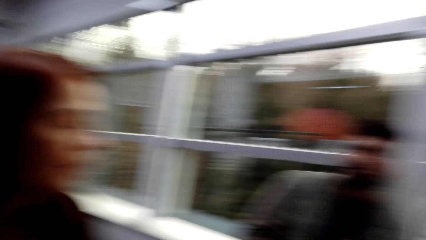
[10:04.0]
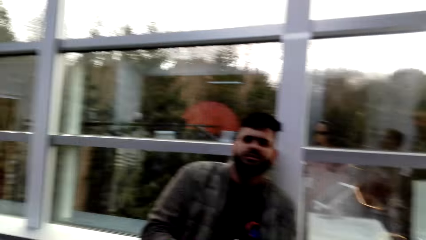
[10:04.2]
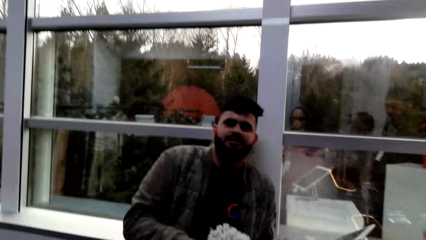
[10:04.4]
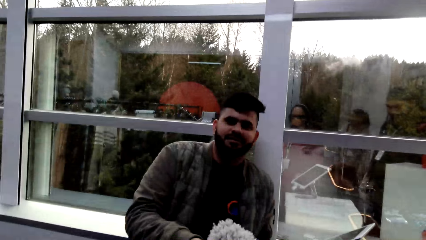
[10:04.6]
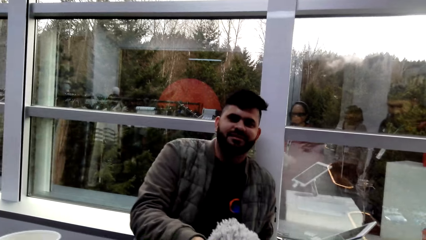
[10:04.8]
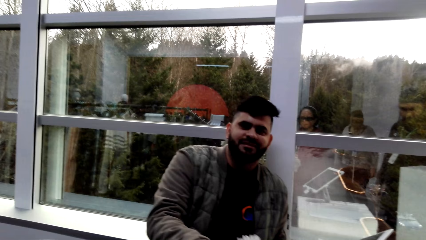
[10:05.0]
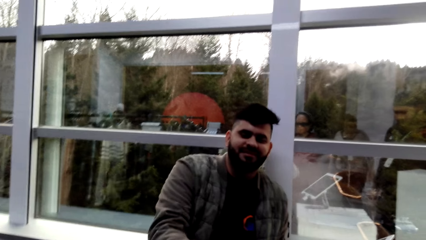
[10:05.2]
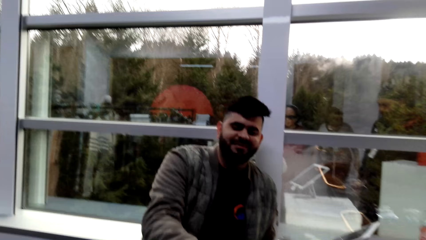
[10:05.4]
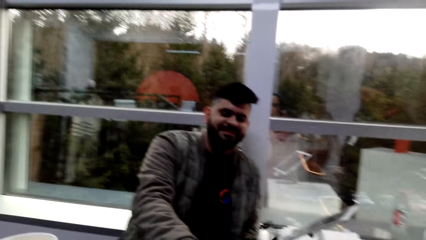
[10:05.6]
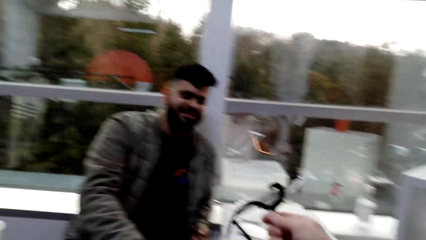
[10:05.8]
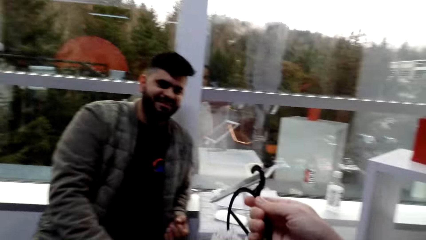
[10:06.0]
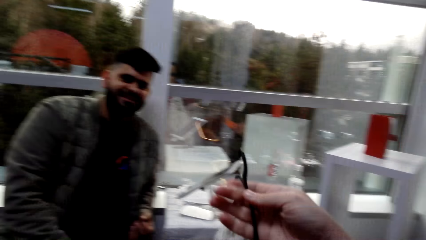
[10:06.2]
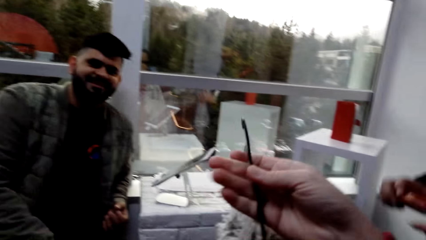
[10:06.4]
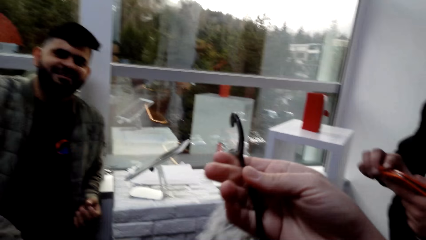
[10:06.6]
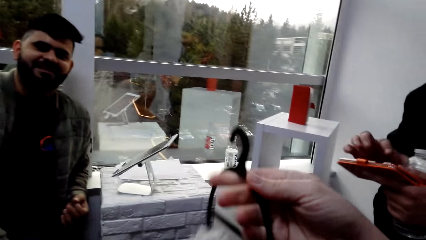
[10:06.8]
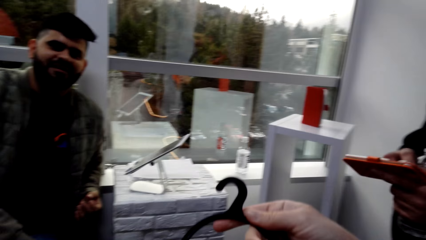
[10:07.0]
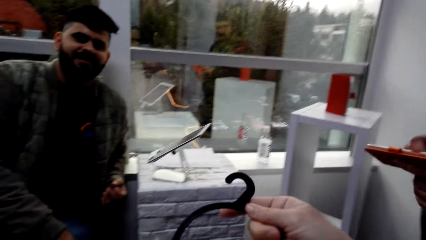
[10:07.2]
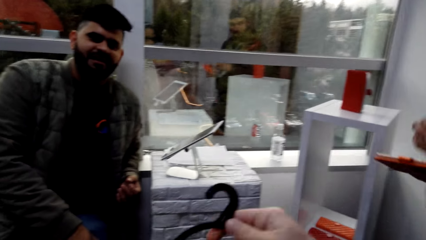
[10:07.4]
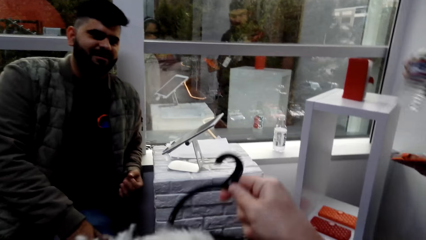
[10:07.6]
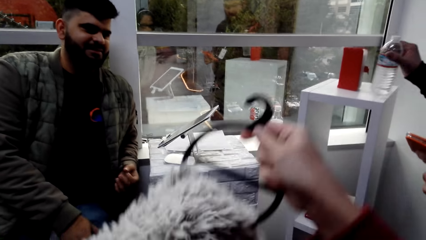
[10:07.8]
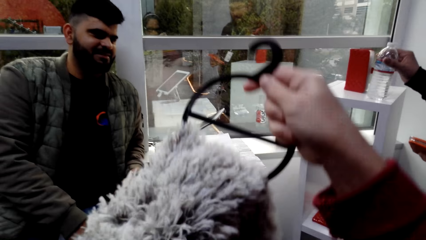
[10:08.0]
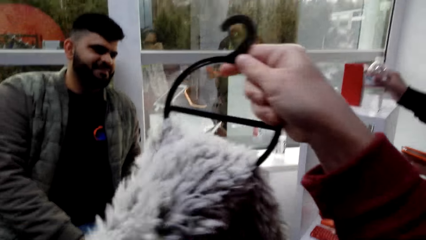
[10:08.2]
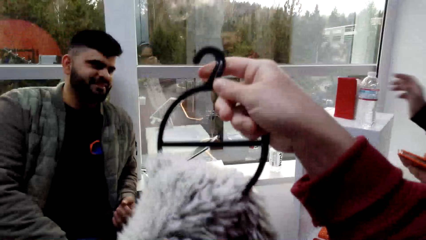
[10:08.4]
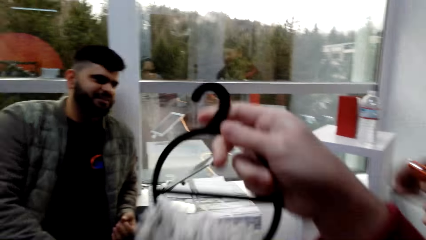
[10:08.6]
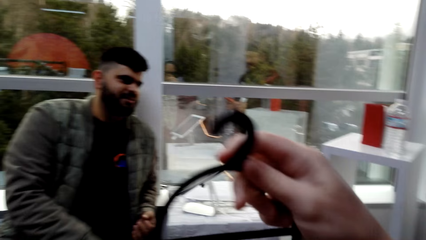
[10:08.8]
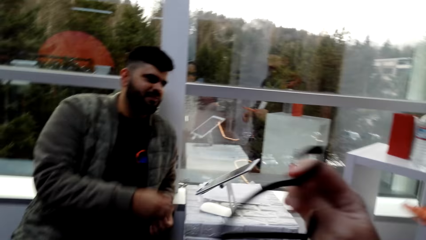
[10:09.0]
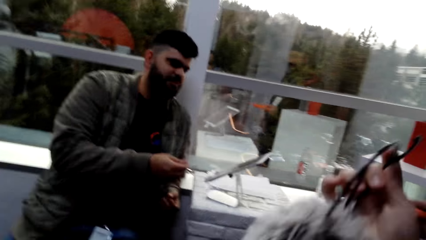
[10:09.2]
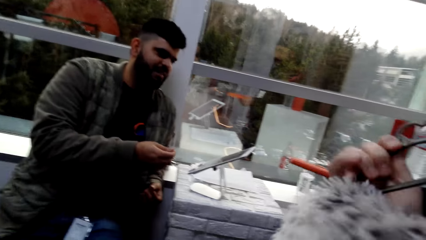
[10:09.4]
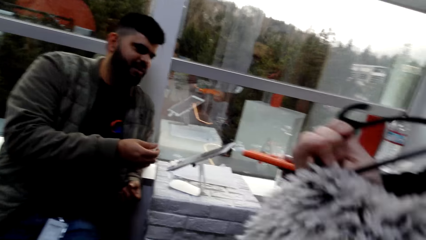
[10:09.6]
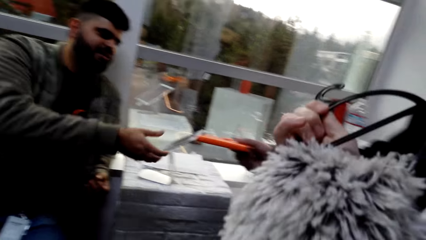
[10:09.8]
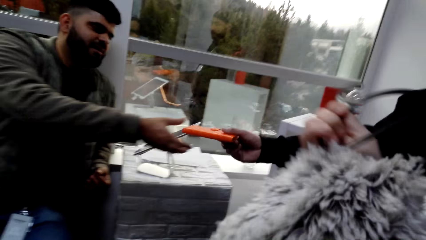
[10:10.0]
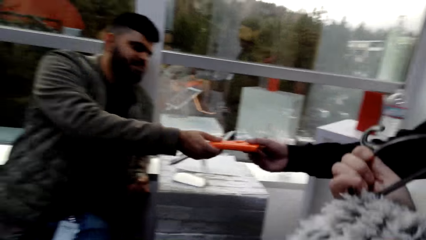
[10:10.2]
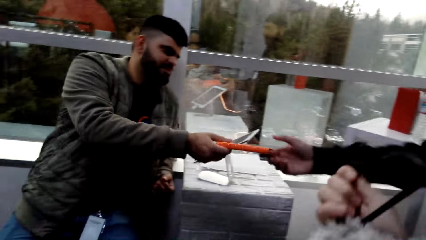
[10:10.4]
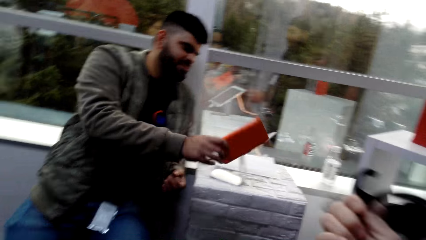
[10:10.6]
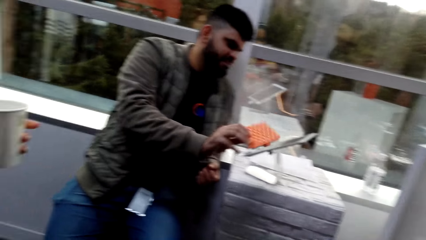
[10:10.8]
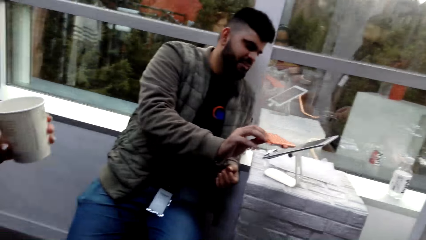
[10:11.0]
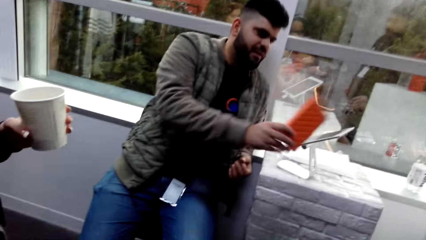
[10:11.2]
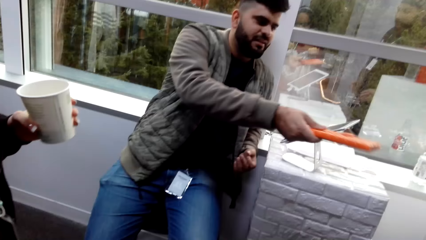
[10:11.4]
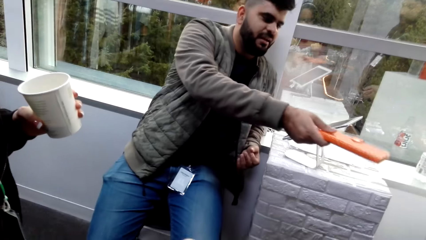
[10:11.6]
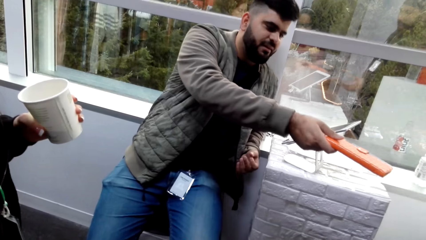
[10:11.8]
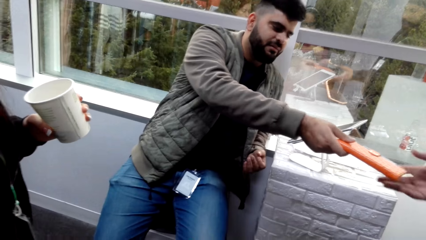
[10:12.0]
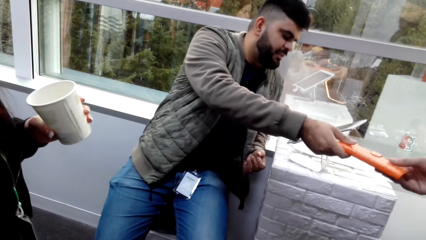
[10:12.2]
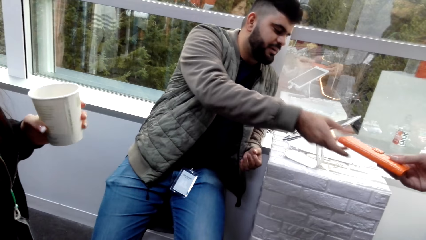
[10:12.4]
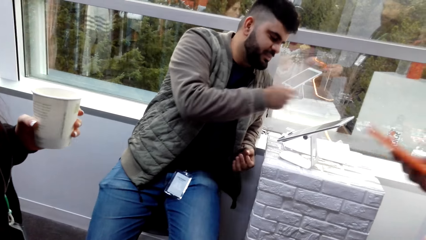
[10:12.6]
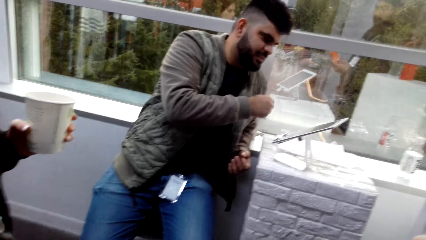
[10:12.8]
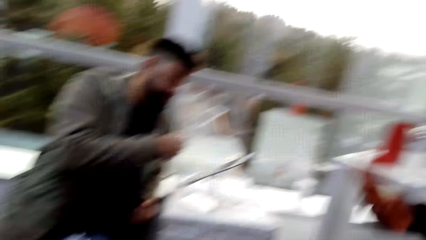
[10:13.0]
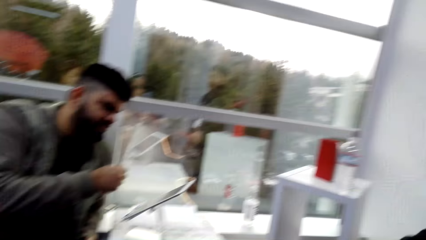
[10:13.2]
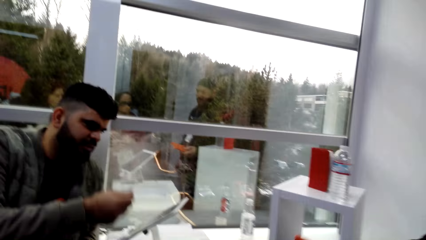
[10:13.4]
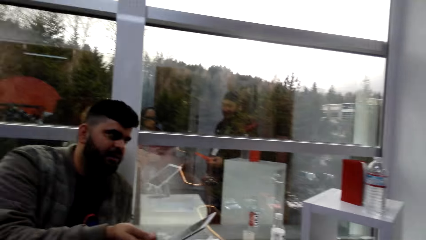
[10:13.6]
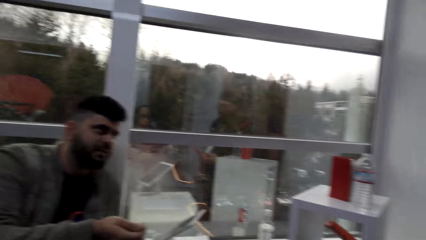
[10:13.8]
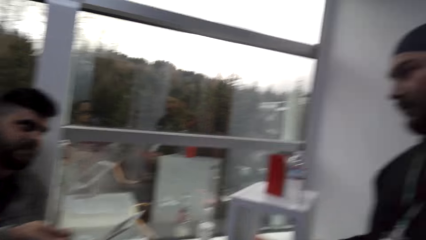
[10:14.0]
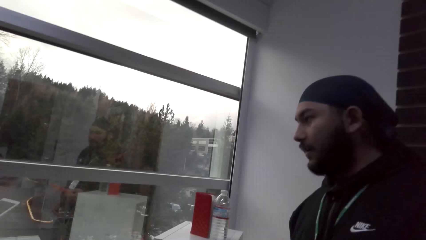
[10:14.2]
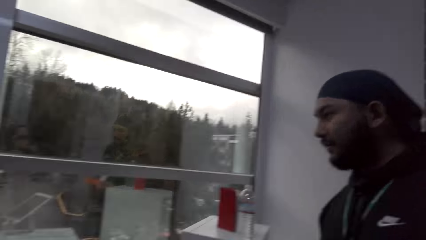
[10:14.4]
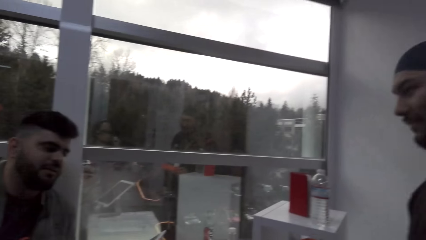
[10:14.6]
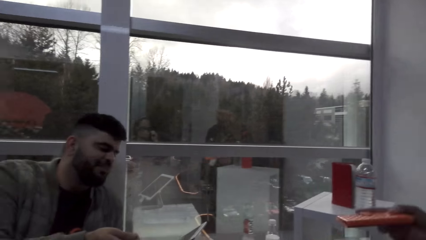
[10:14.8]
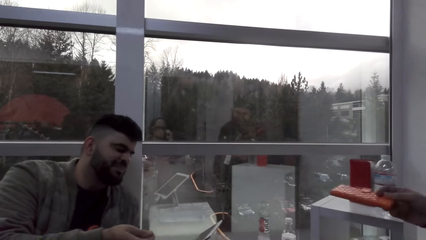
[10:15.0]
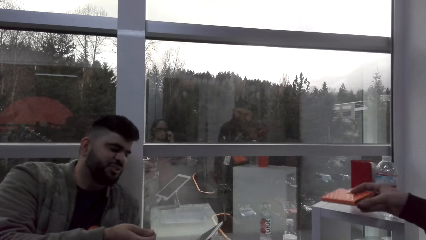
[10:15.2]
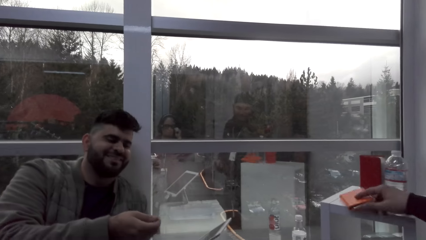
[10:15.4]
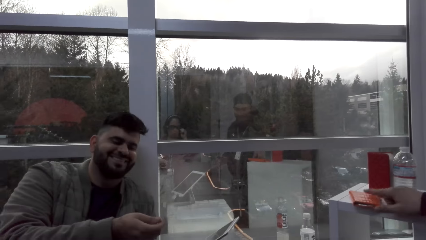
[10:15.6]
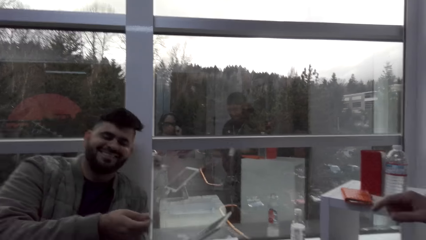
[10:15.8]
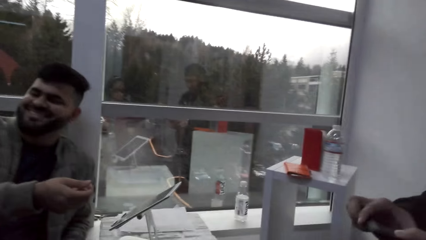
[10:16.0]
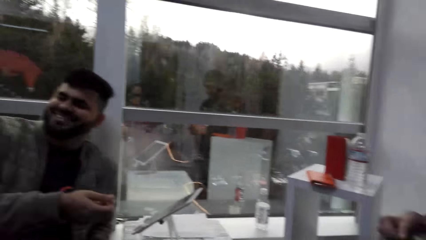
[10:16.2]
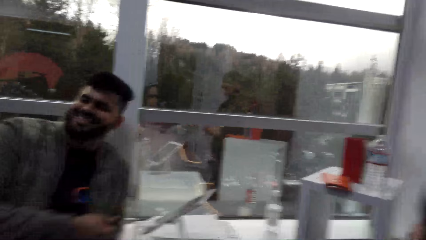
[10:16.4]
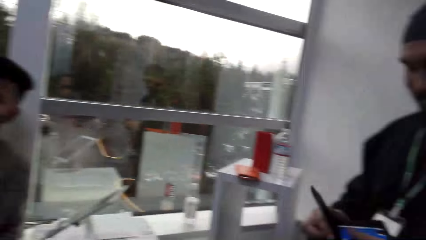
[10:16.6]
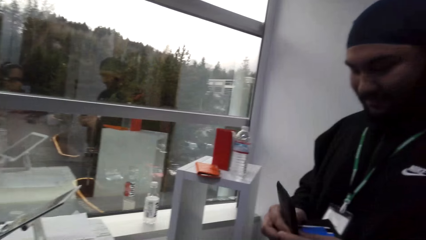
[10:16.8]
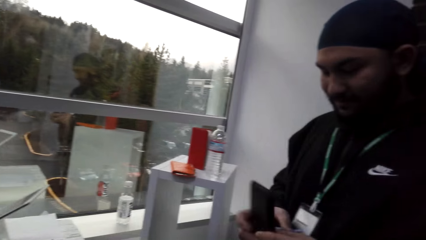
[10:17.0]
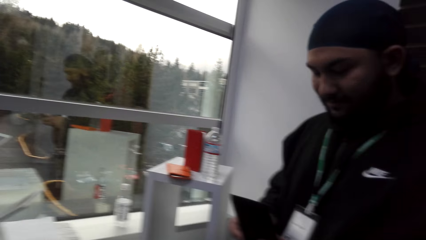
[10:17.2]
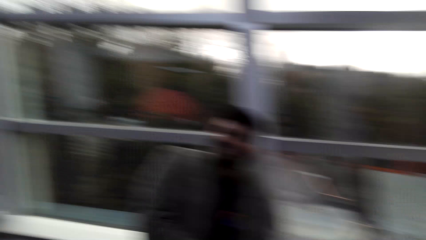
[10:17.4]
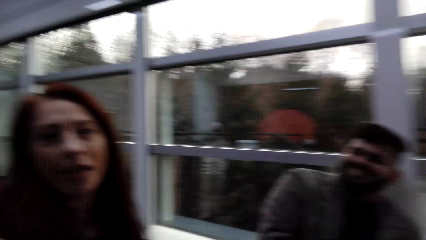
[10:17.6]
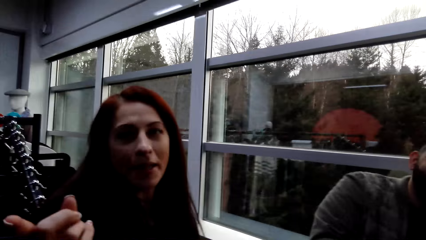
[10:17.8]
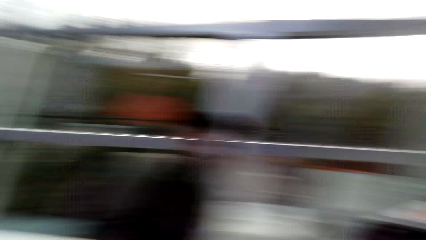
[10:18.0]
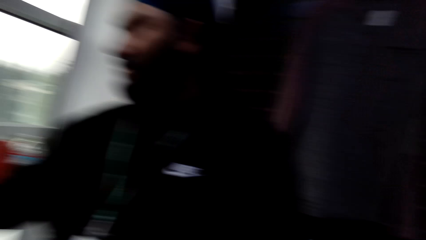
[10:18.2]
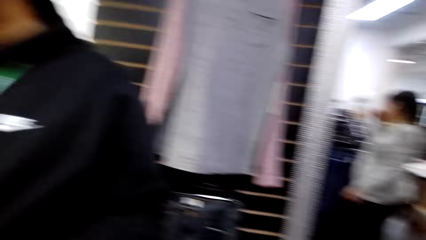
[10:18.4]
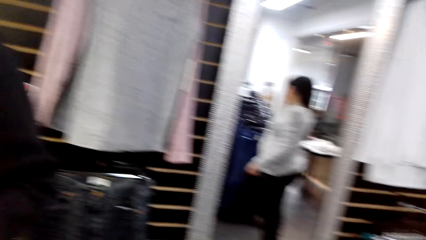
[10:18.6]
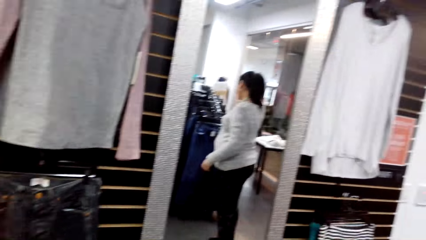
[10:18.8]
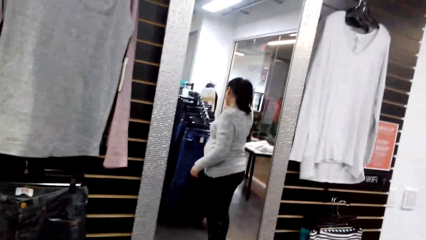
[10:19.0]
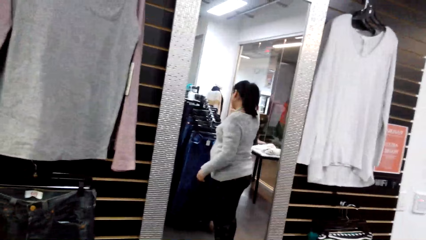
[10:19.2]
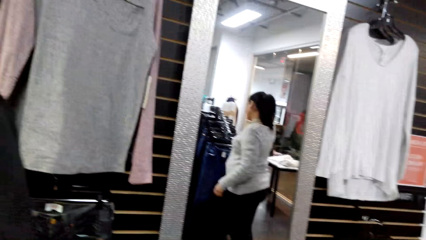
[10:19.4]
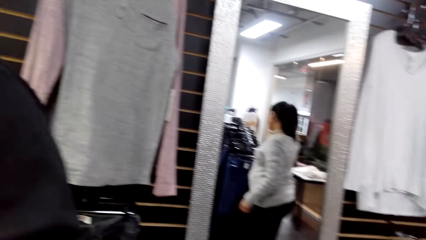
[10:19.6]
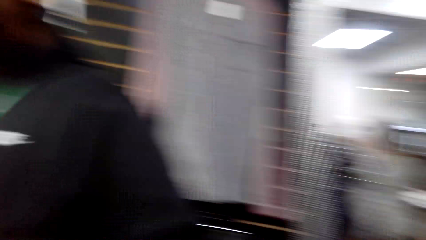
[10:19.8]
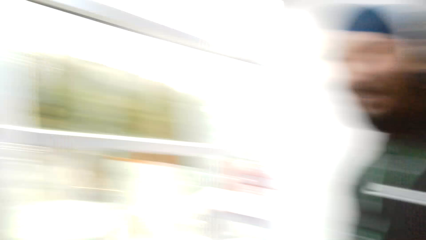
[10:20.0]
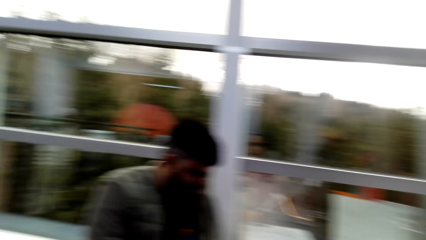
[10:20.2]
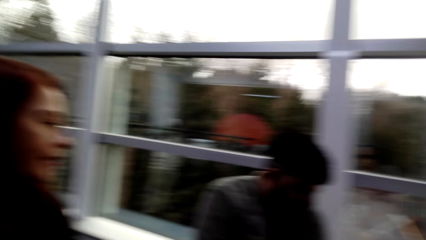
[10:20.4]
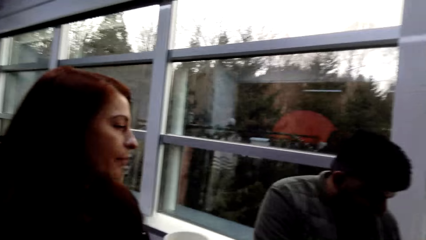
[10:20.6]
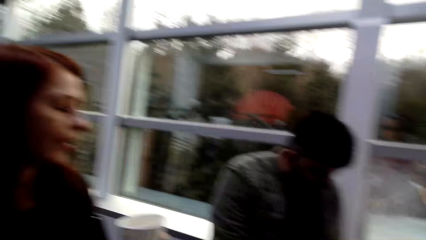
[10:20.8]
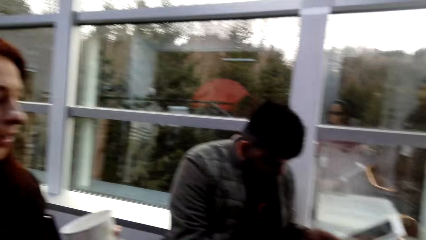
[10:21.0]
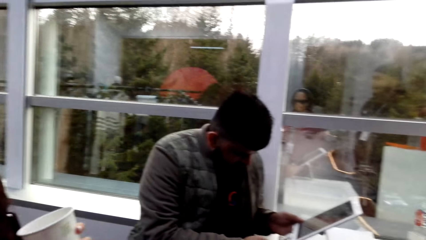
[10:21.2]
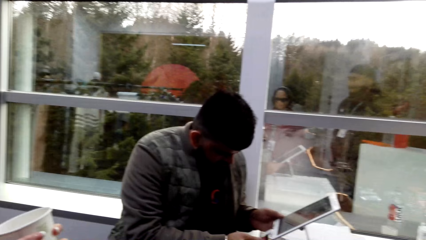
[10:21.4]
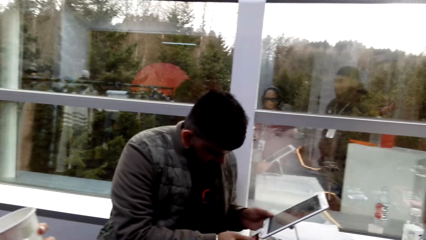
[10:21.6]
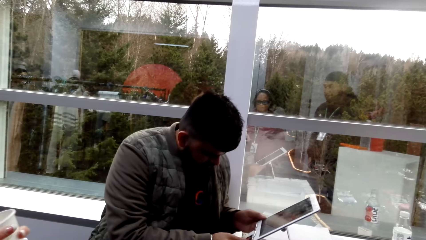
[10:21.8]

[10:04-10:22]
A man gives something to a woman. The camera wearer holds something. Another man gives a purse to the first man. A man takes a phone. The first man returns the purse to the other man. The other man talks to the first man. The other man puts the purse on the shelf. Another woman talks to the first man. The camera wearer looks at the mirror.
